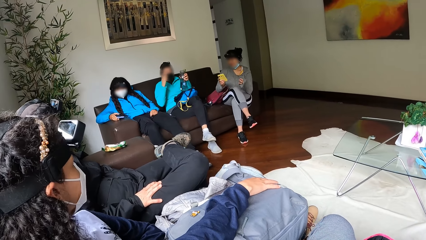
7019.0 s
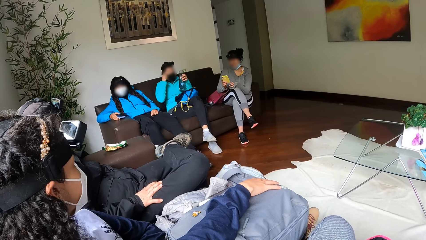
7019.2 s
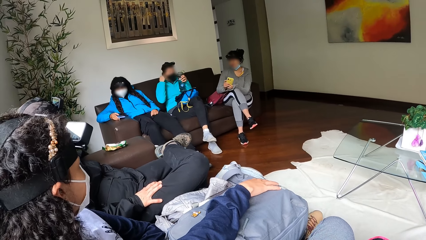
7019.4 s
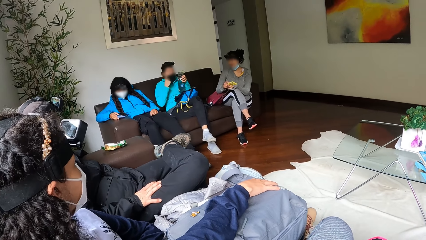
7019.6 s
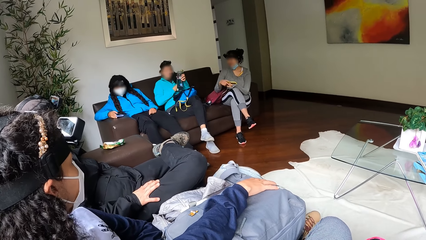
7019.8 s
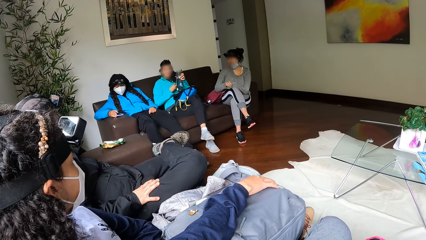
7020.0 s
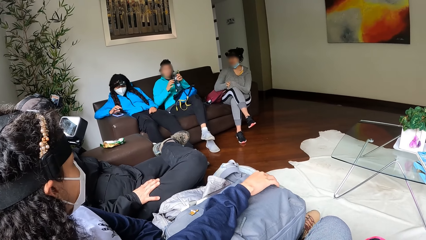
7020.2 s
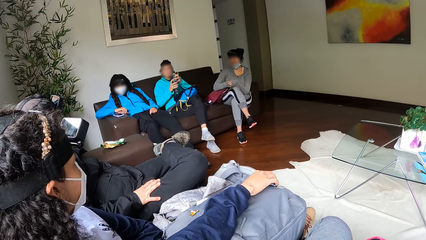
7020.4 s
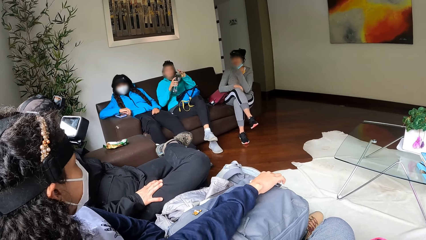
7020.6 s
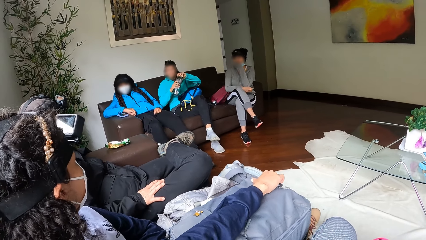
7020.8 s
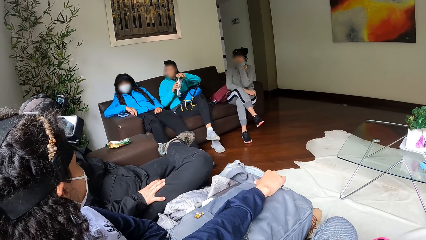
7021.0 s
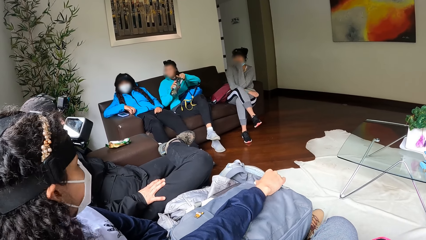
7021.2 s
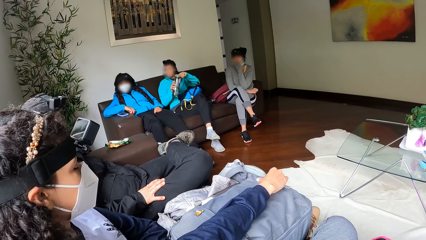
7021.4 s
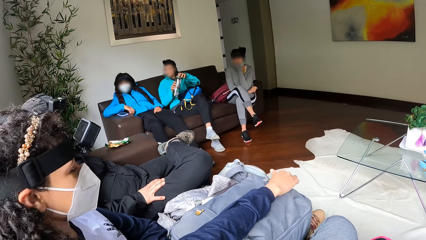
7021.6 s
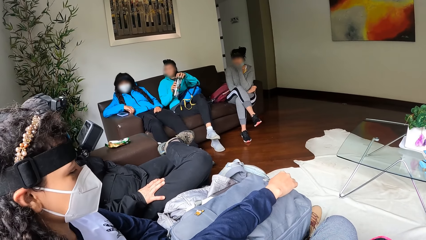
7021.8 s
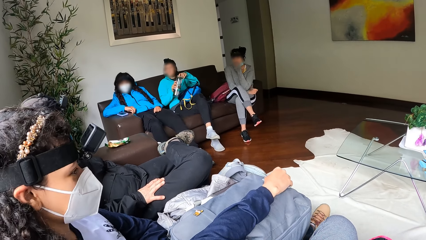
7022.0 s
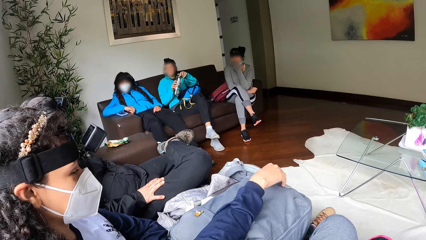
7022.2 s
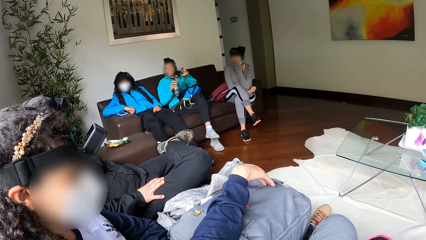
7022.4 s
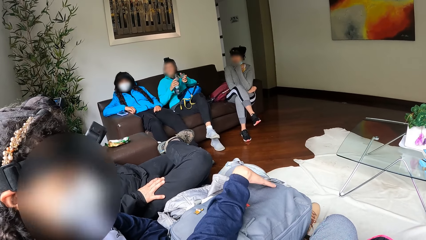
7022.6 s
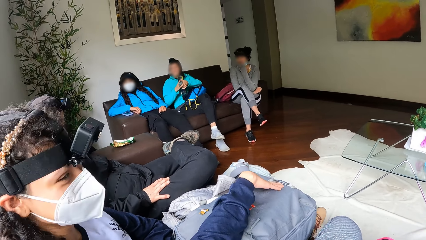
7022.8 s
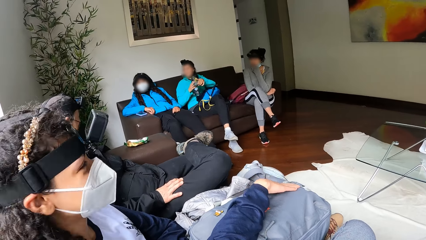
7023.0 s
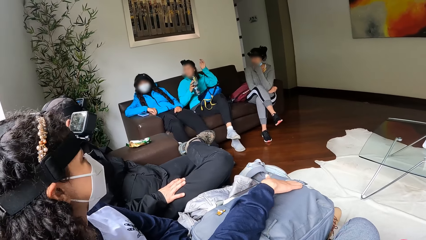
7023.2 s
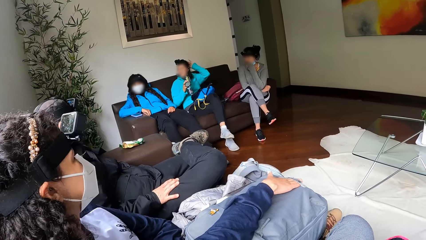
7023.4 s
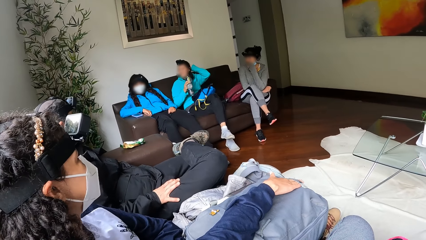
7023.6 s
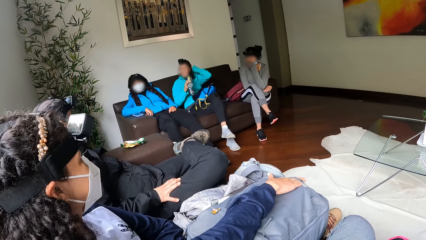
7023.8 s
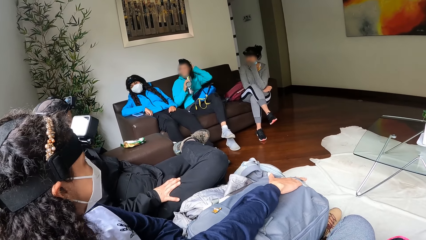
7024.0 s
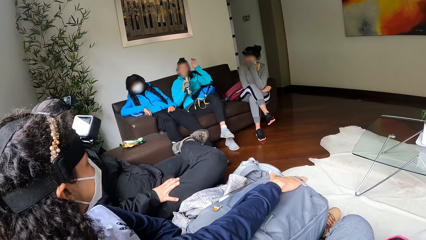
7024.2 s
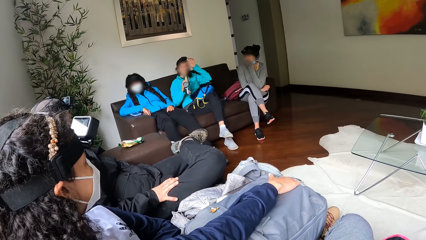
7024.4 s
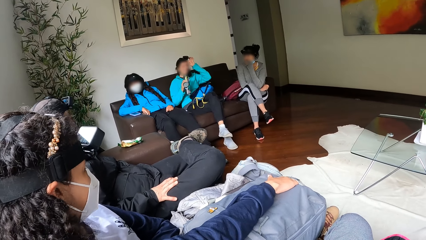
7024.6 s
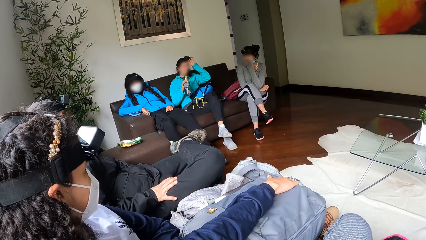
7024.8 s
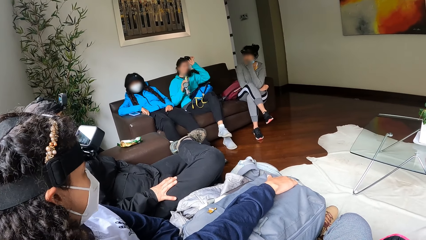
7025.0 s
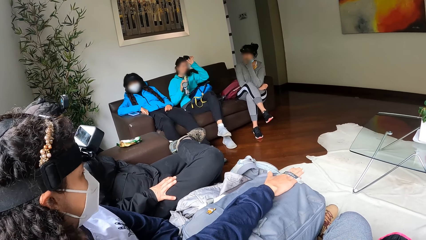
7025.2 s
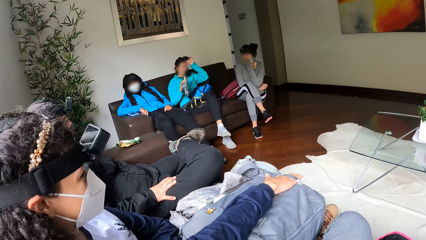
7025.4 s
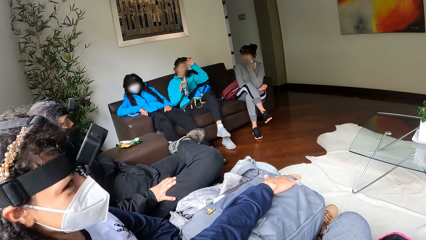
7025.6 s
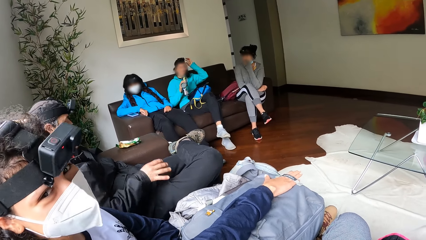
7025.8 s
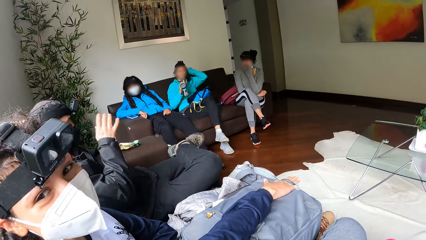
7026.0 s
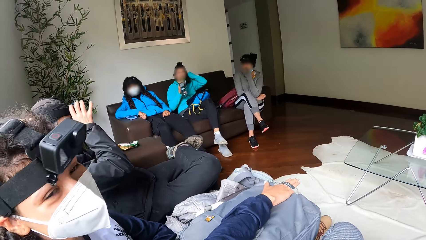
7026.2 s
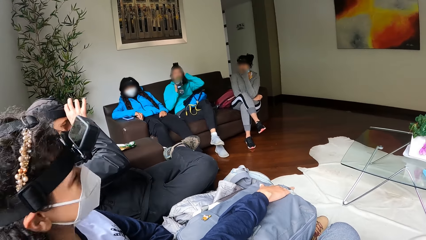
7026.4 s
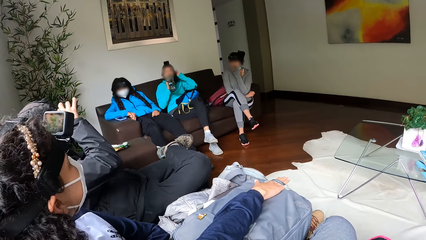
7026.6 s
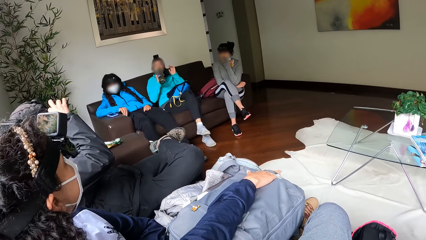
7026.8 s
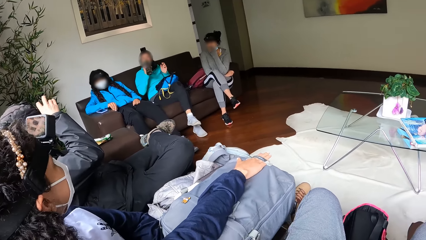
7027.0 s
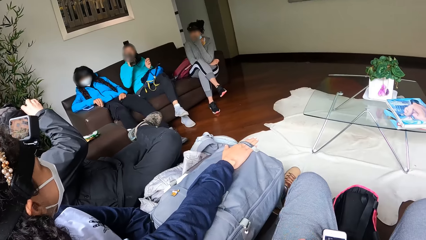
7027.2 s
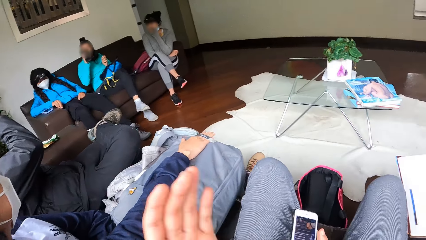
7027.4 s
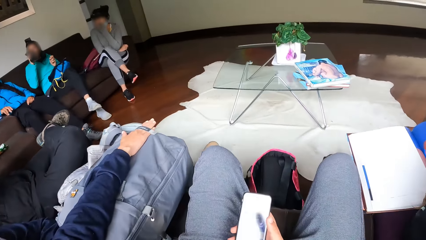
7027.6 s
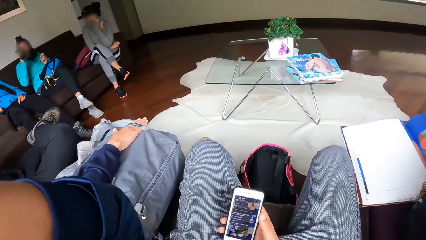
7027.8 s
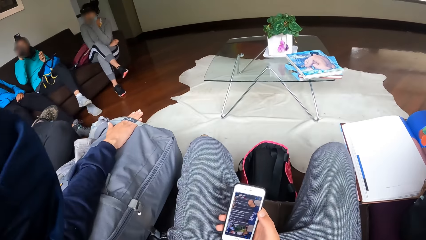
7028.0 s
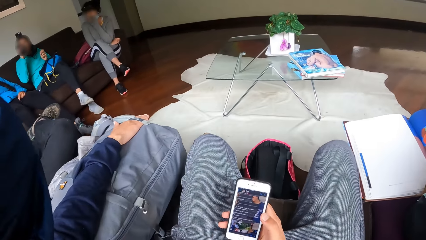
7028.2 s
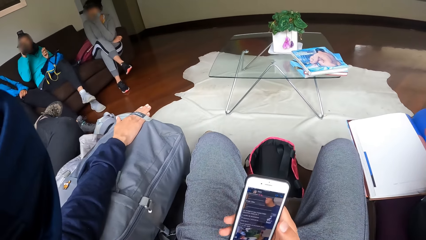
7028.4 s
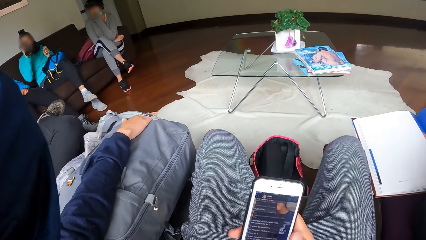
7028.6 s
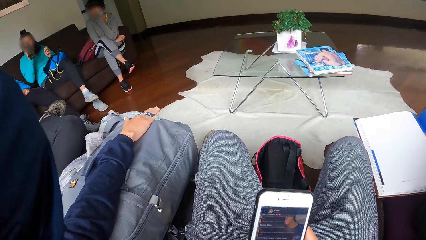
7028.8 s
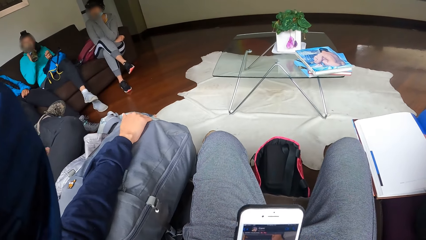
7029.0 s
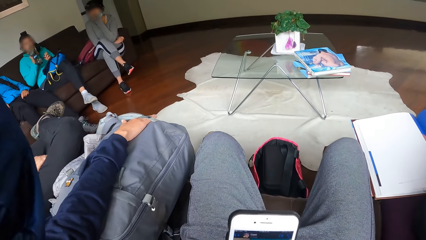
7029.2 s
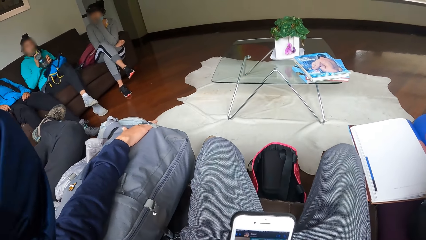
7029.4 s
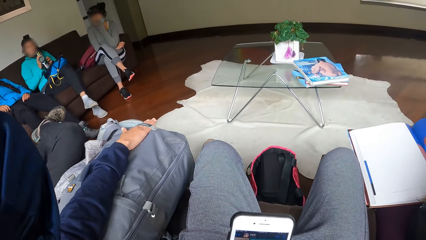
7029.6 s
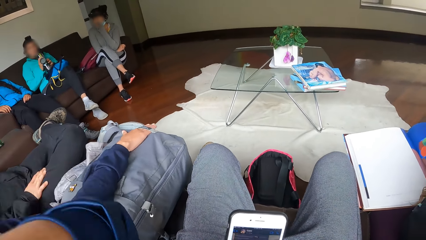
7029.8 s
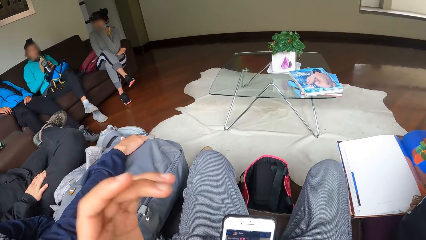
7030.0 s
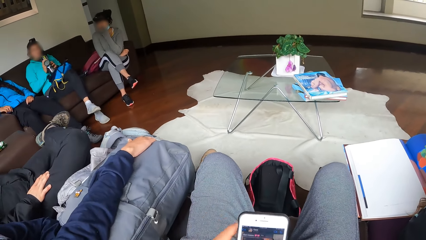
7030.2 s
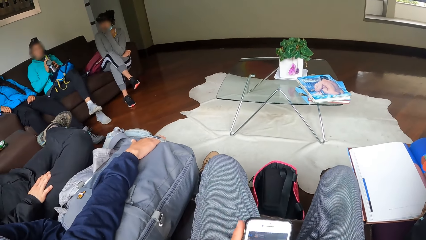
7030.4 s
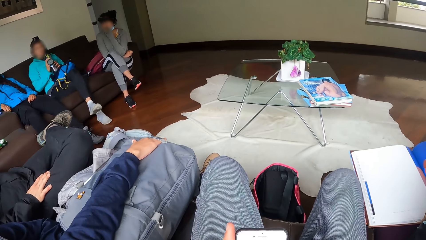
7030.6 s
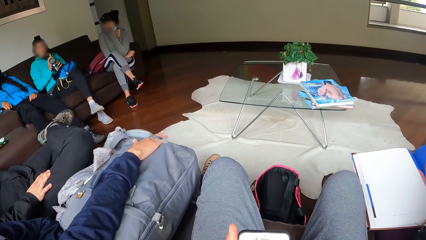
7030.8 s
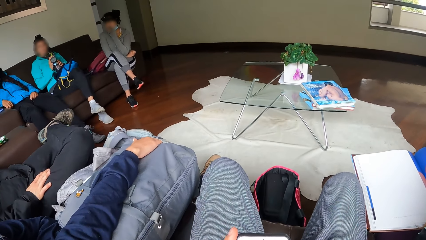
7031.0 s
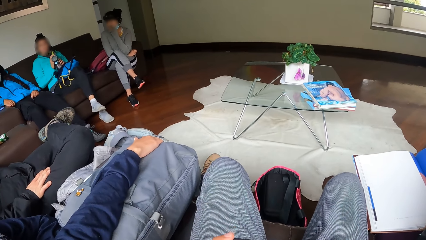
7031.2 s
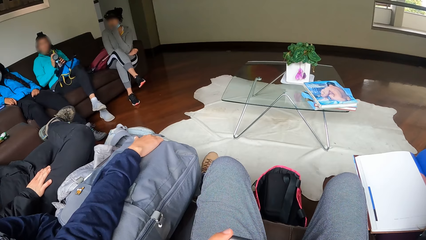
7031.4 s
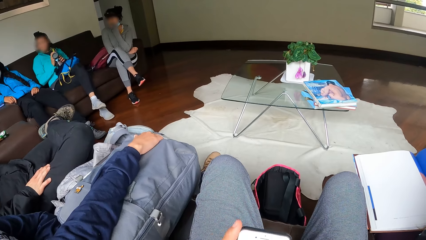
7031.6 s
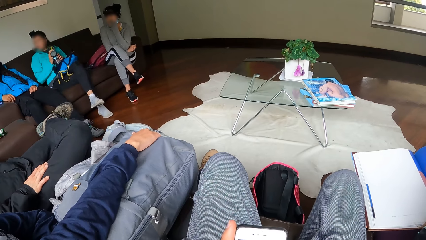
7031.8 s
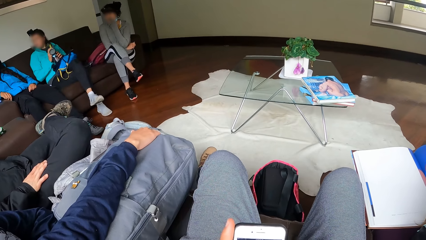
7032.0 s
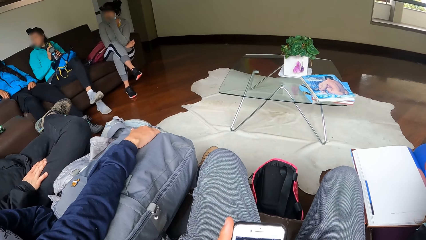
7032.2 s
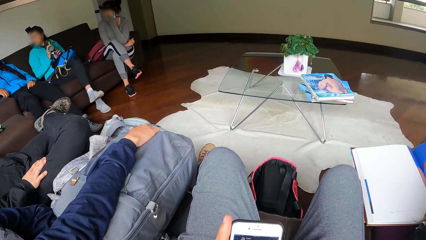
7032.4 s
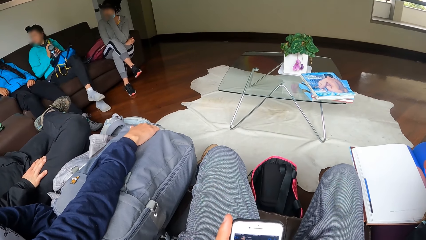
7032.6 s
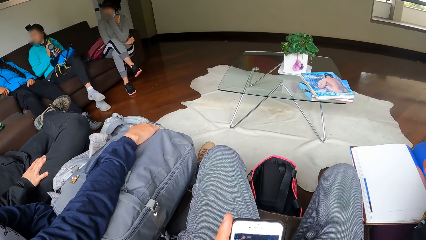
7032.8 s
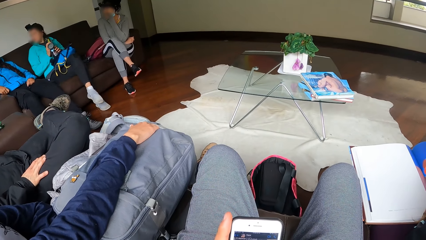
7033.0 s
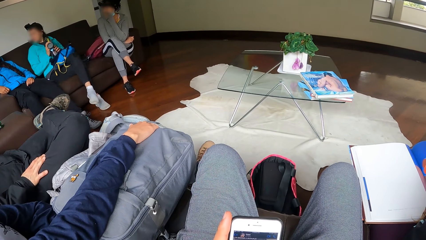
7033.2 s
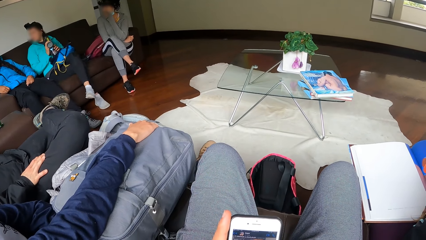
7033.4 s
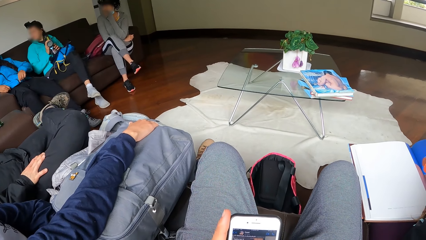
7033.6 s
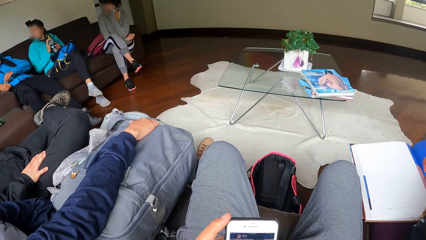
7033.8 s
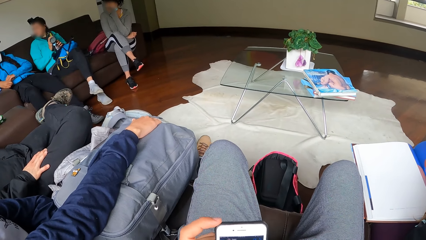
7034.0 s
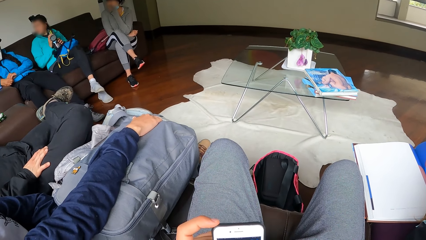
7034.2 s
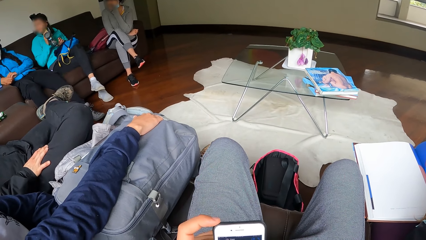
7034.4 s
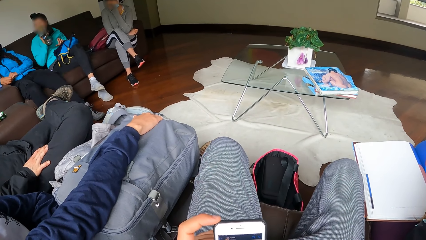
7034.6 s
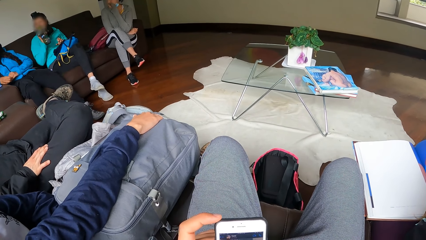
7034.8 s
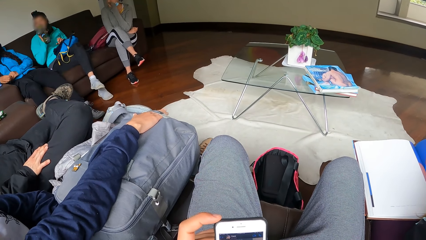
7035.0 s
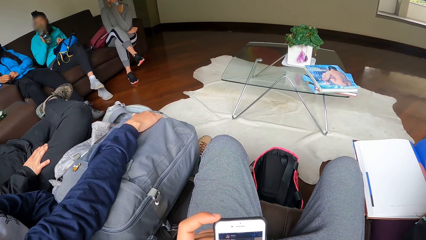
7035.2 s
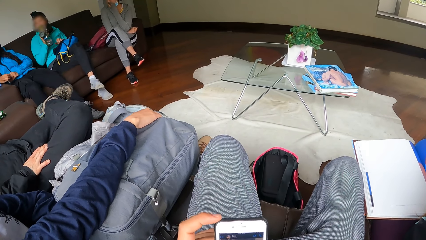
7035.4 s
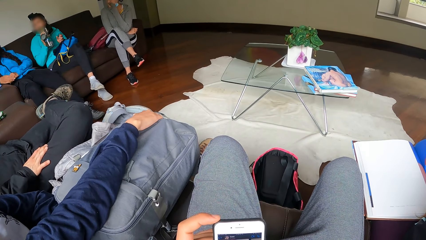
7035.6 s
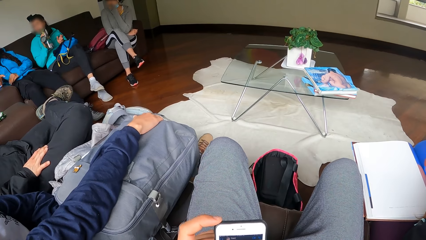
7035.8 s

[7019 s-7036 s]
A woman removes a nose mask from her face with her right hand. She opens the bottle in her right hand with her left hand. She drinks water from the bottle with her right hand.
